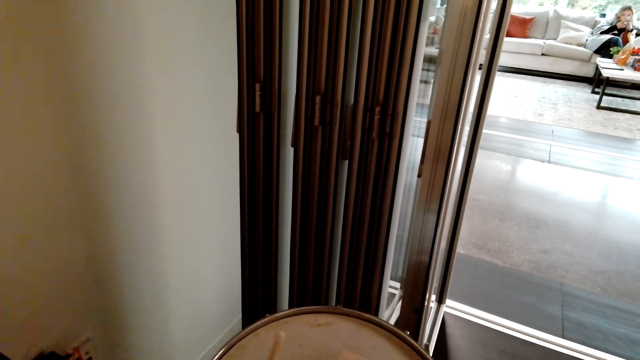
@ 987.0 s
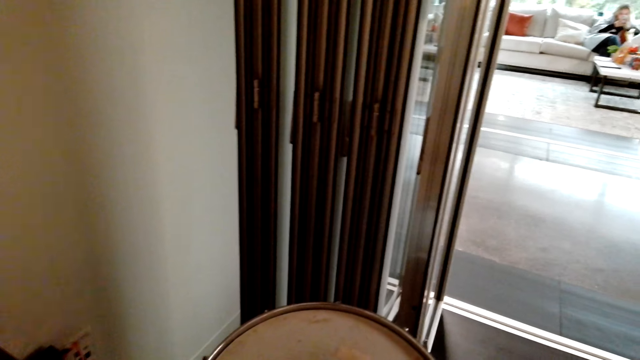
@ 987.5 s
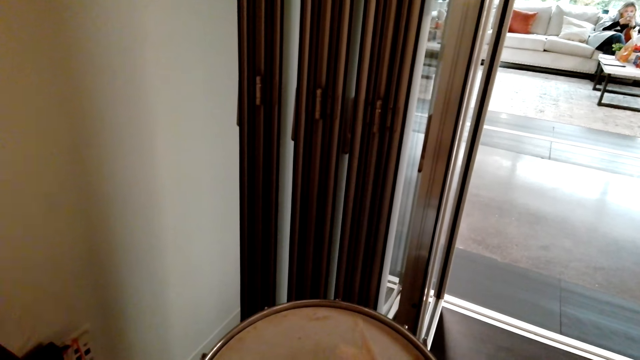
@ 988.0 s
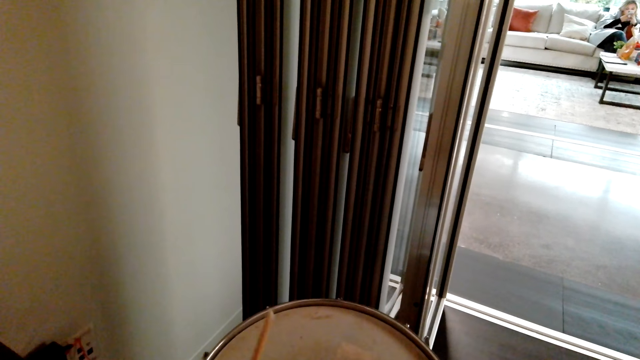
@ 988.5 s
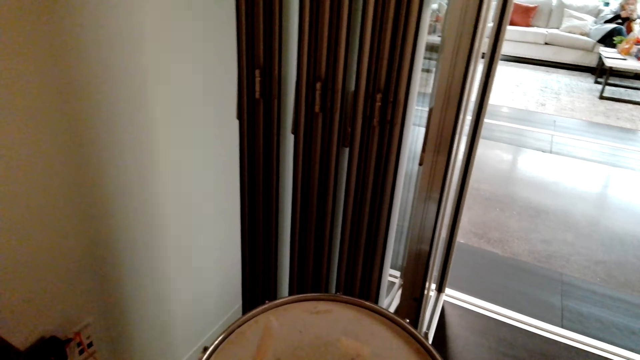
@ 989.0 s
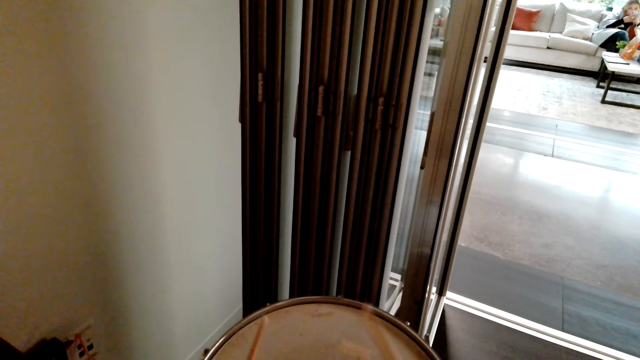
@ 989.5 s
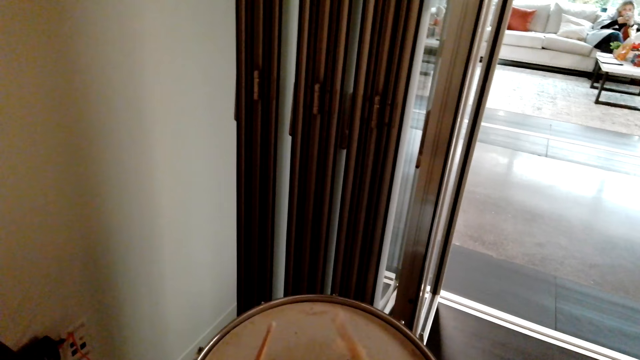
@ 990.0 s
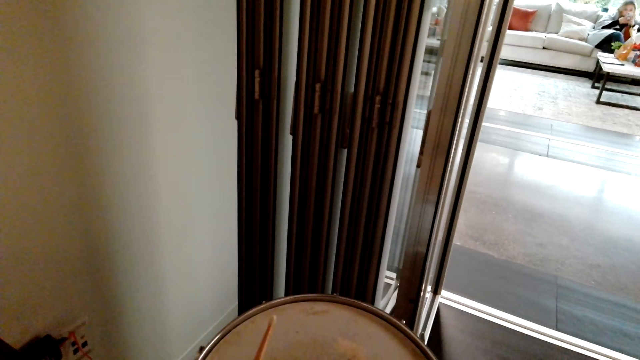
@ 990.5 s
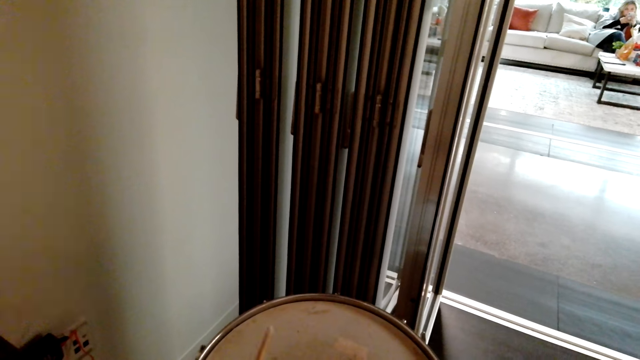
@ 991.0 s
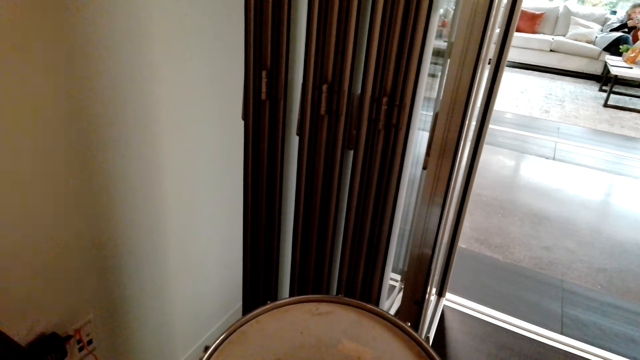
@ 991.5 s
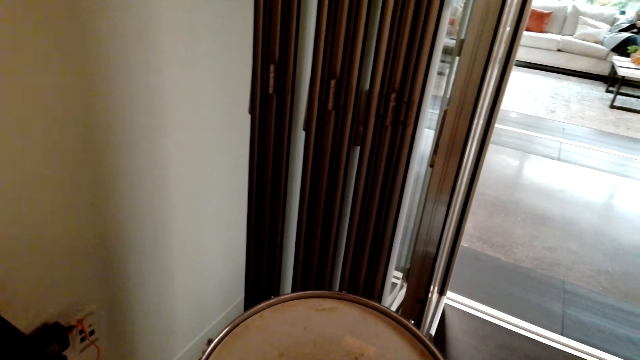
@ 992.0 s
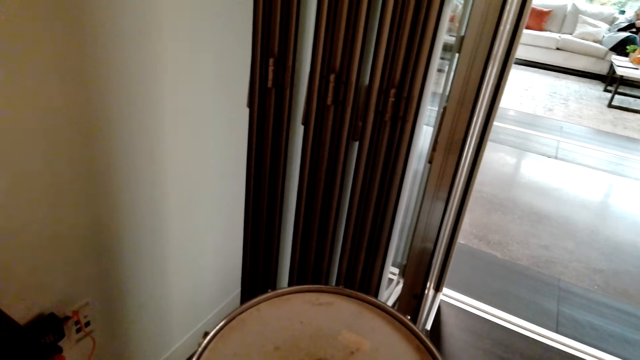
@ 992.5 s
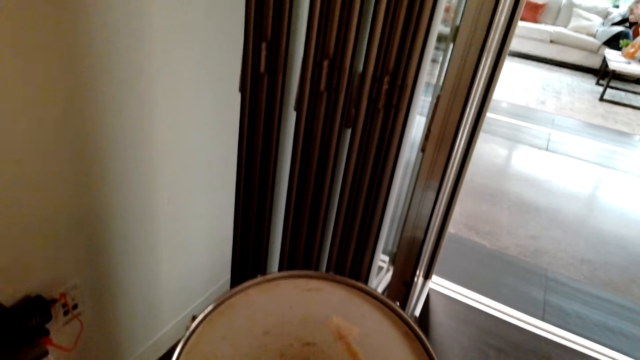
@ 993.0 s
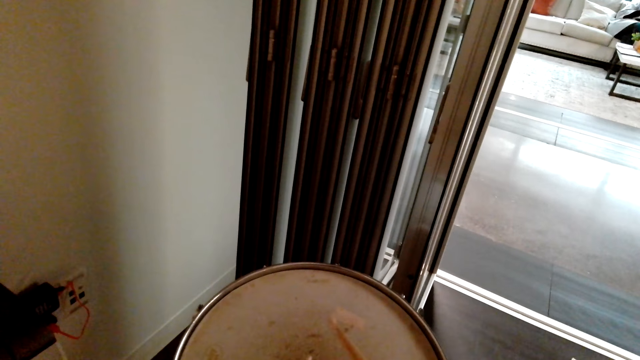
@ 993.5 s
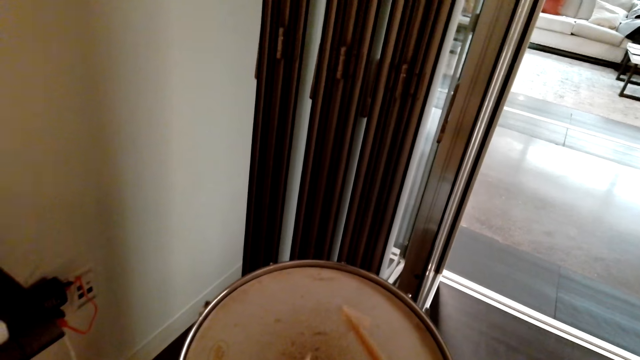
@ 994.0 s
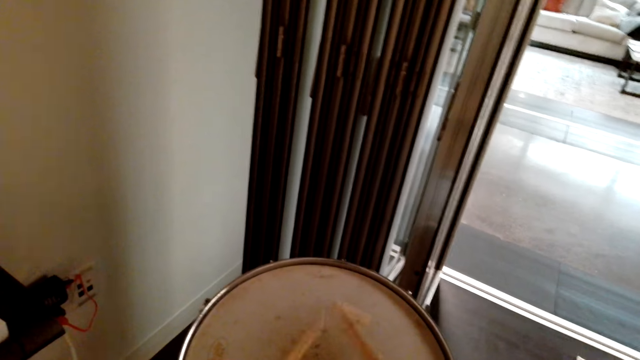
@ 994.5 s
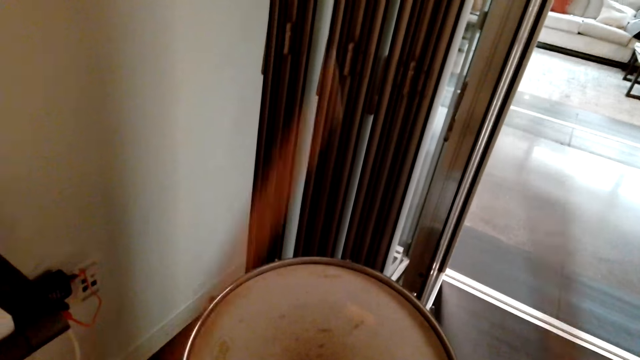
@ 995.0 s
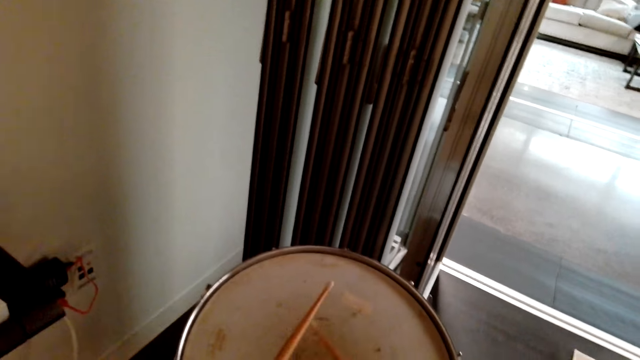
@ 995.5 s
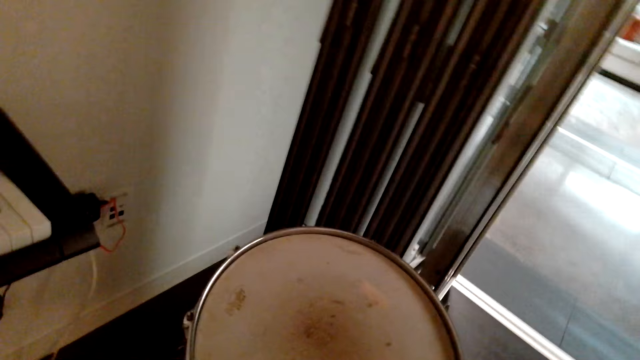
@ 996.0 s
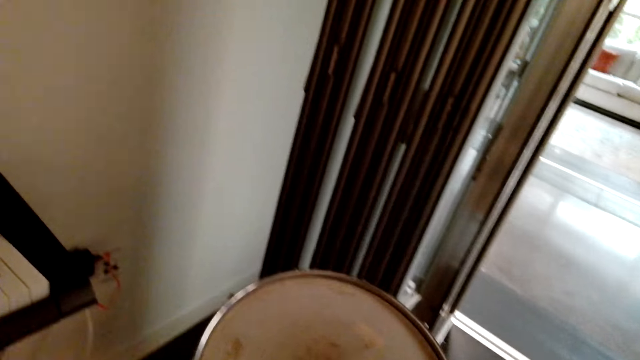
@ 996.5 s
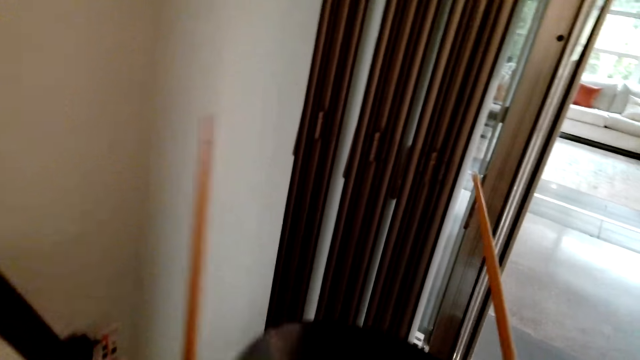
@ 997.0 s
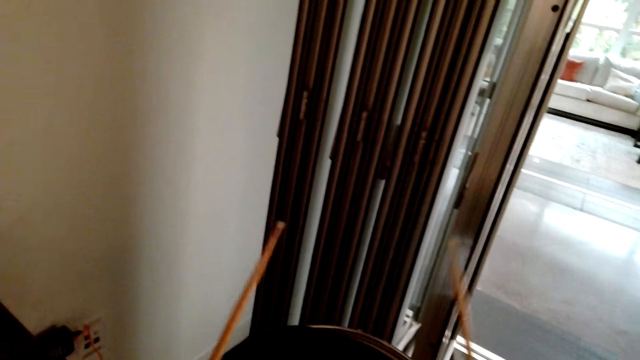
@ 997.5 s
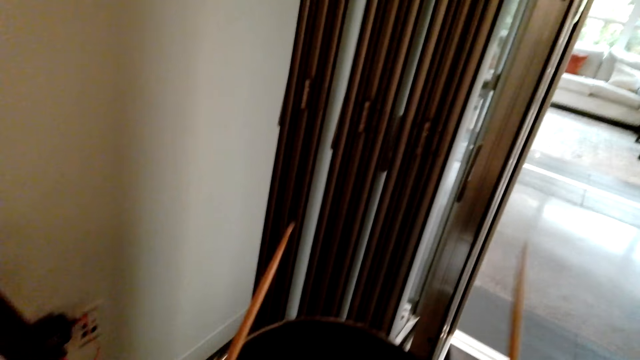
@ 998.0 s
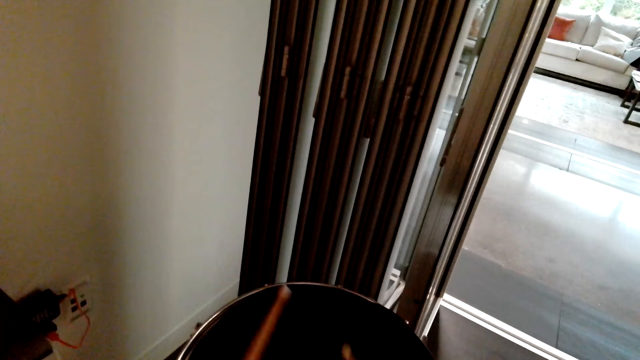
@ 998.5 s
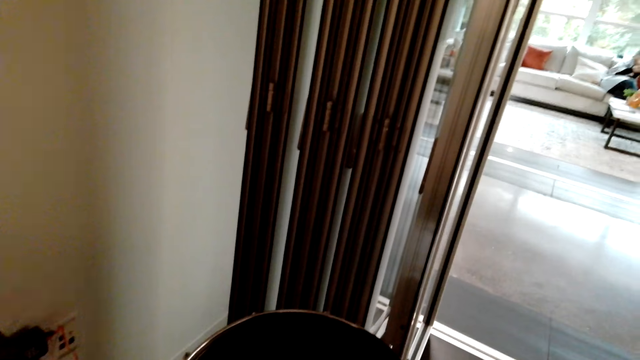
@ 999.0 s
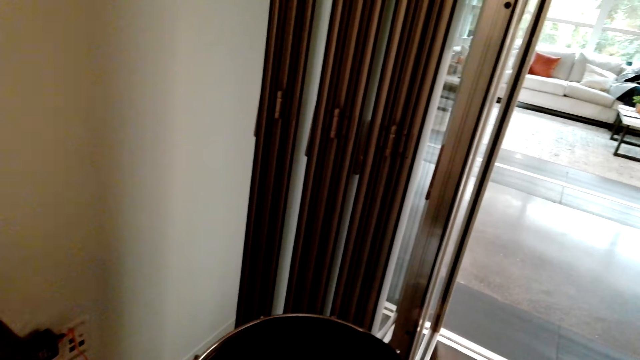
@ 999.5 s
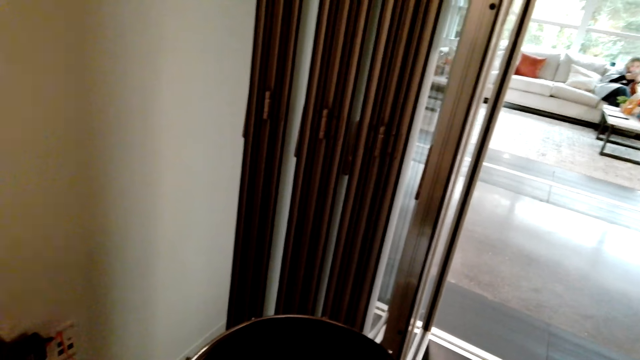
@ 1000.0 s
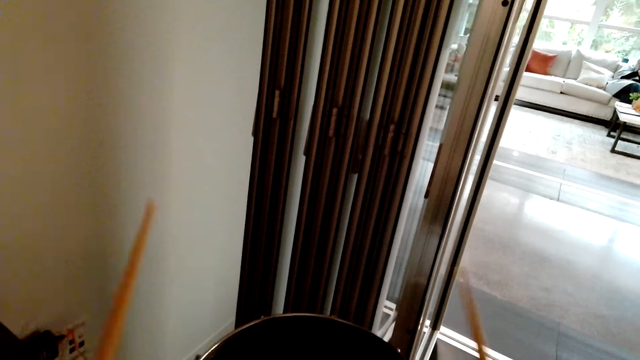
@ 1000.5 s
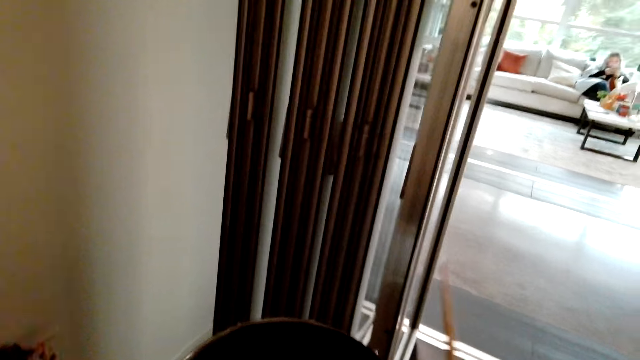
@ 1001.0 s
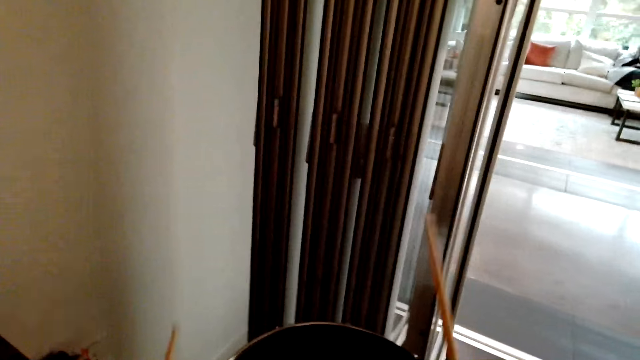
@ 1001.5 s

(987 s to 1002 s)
The camera wearer puts the top part of the drum back. They hit the drum with the drum sticks.

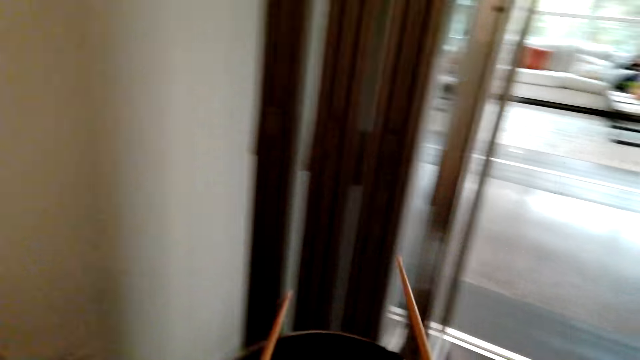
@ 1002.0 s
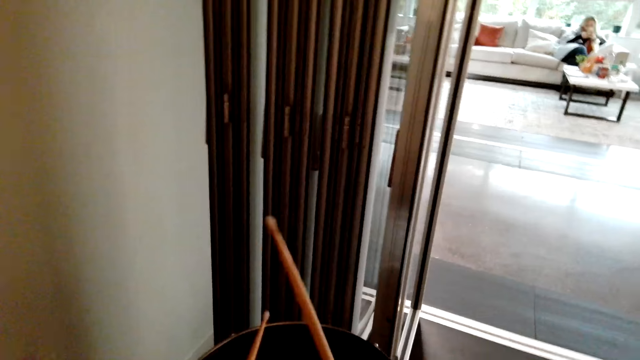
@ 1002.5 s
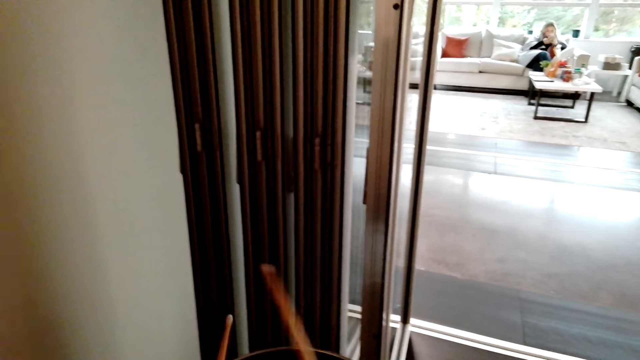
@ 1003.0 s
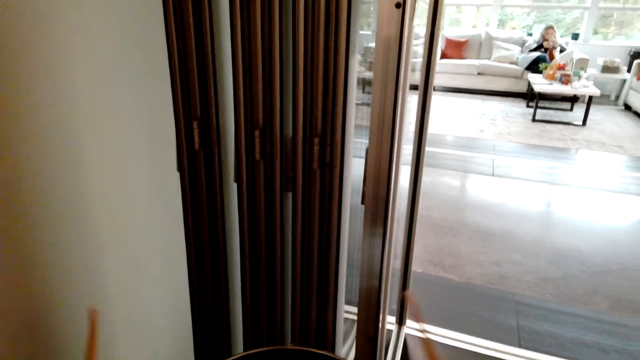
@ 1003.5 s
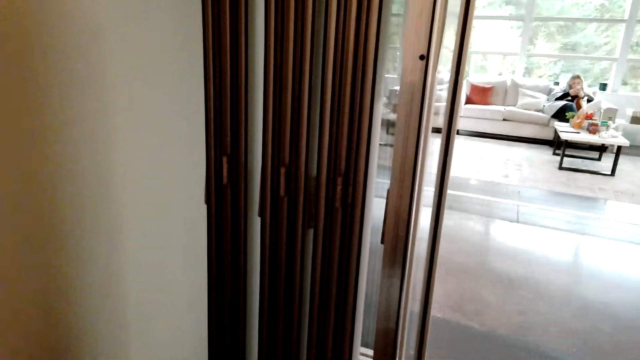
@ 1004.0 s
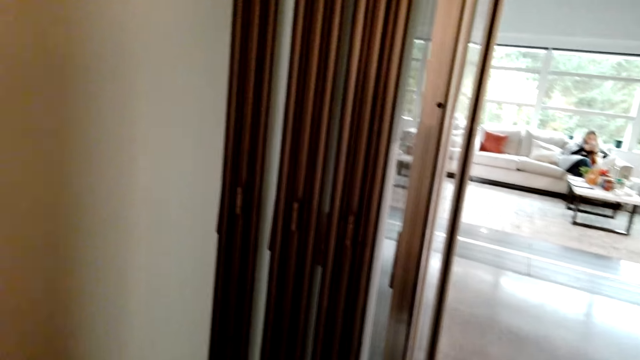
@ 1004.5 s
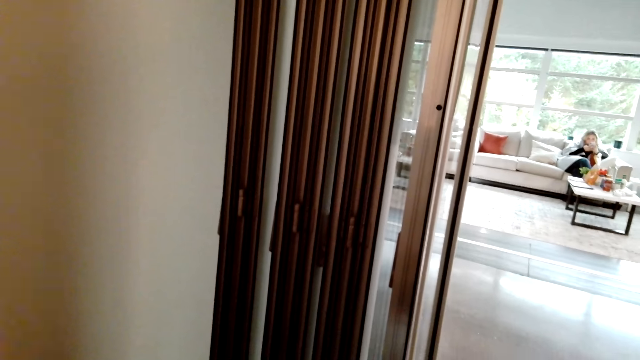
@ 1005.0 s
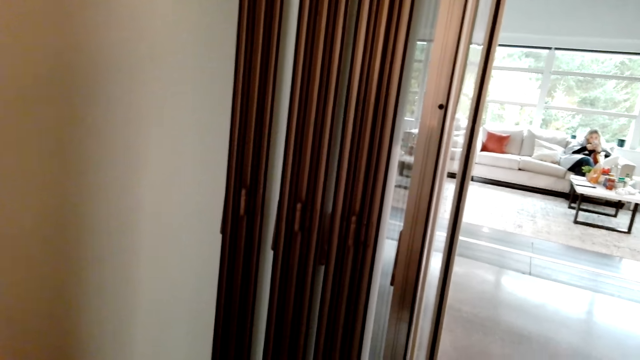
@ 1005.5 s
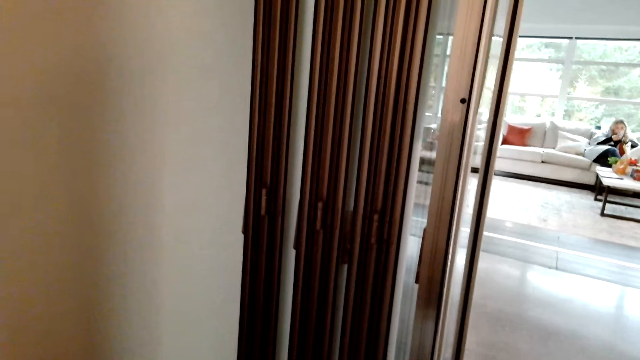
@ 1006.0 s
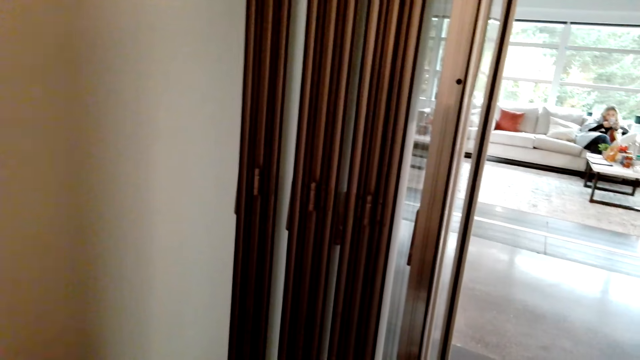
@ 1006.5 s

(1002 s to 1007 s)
The camera wearer speaks.
